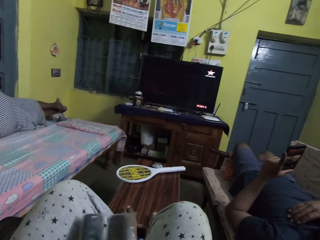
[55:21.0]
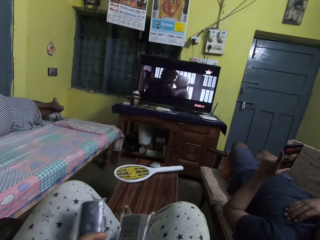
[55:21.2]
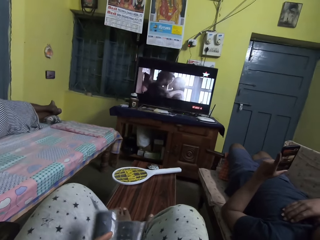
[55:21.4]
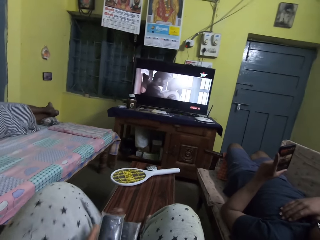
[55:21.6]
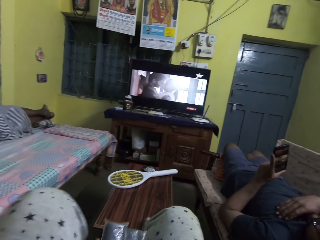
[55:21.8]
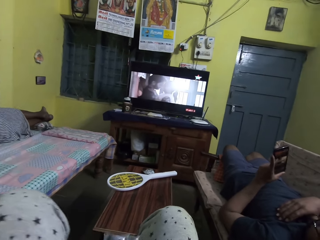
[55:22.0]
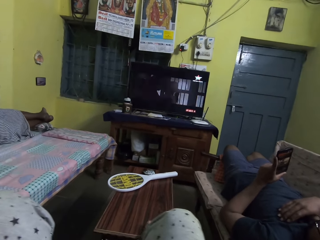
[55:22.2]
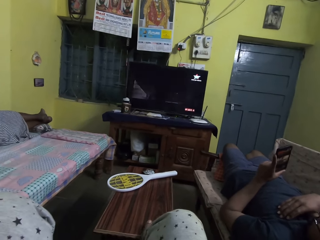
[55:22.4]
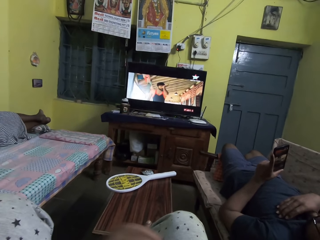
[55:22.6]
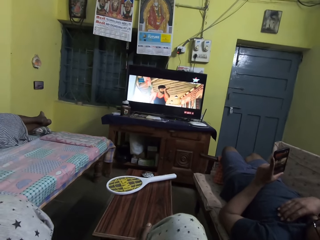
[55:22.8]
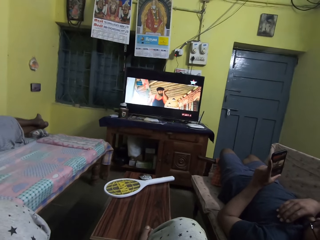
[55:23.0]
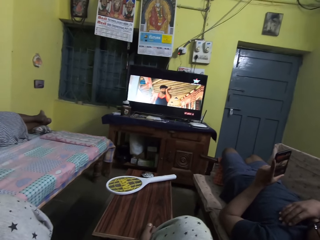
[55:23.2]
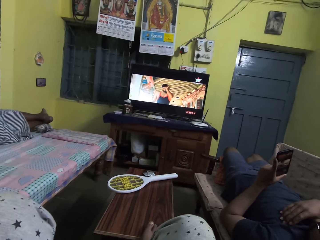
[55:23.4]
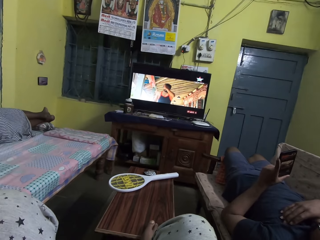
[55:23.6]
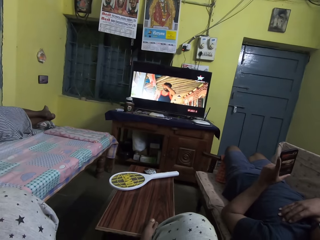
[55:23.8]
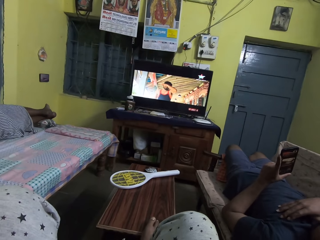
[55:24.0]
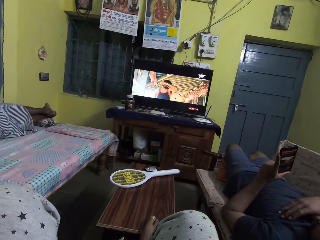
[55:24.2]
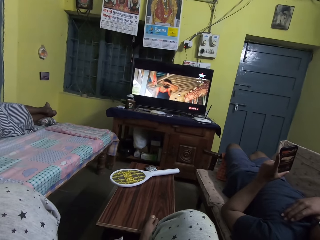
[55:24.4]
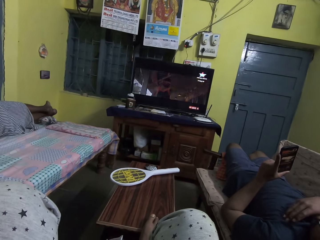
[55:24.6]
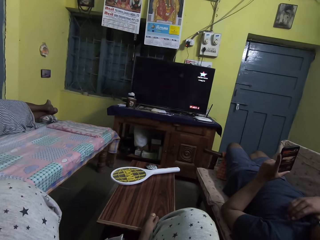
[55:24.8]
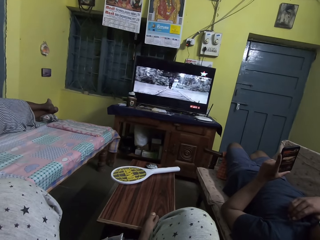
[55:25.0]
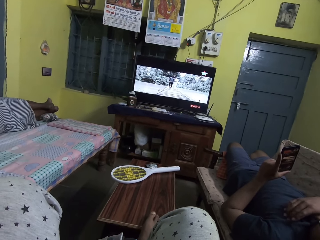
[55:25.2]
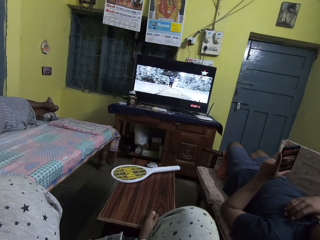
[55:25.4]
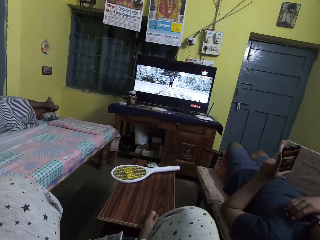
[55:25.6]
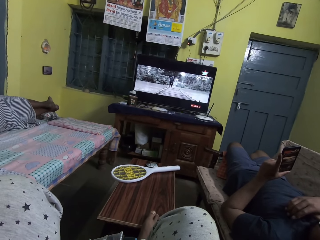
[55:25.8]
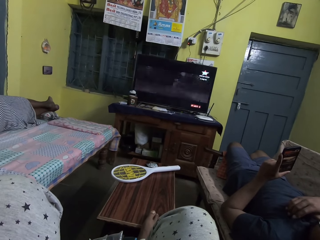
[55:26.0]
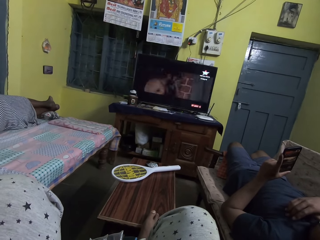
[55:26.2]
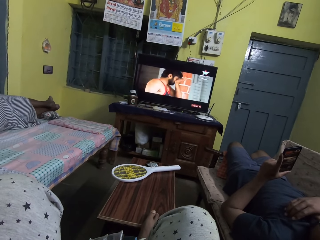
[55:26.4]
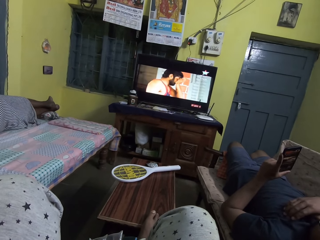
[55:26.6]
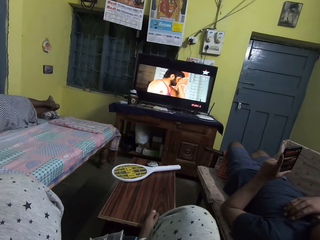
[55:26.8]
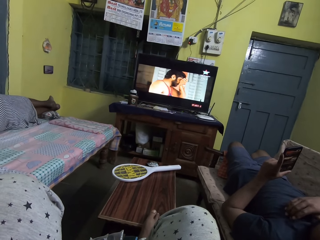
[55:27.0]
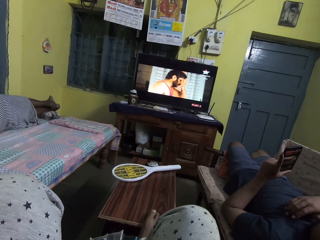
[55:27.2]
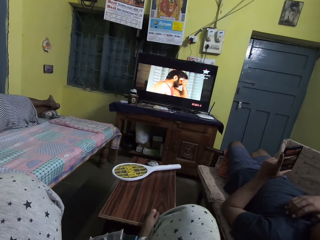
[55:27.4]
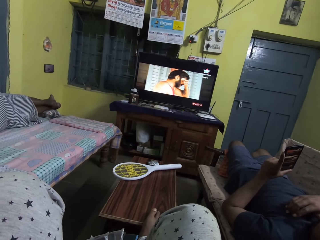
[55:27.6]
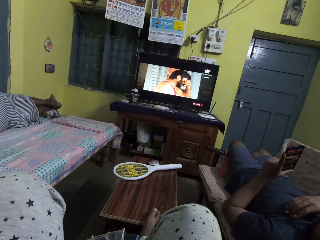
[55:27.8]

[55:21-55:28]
The camera wearer watches television.

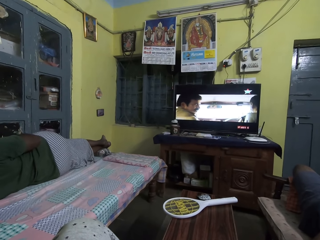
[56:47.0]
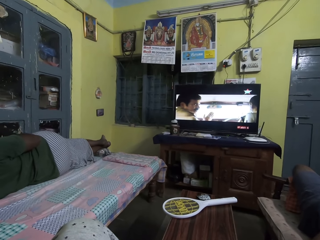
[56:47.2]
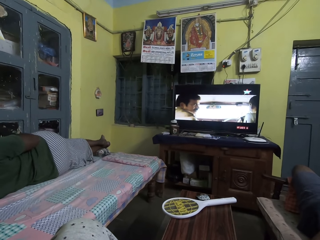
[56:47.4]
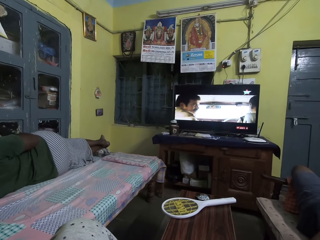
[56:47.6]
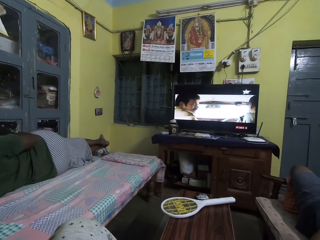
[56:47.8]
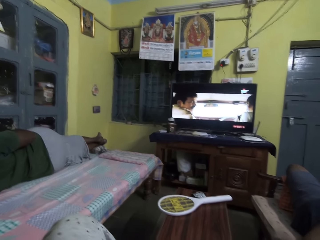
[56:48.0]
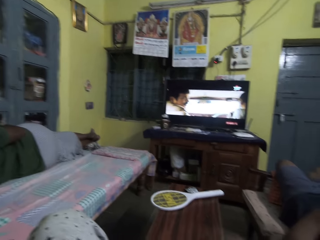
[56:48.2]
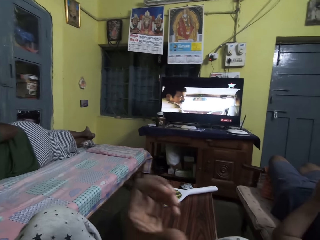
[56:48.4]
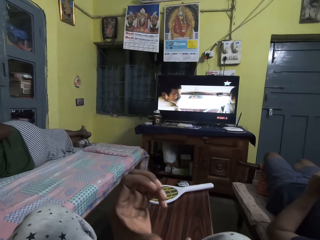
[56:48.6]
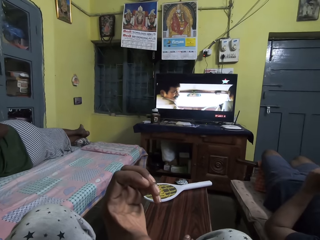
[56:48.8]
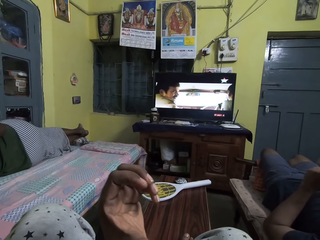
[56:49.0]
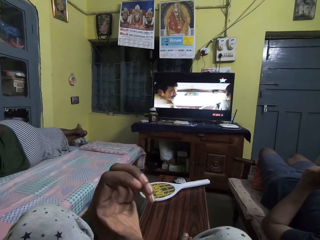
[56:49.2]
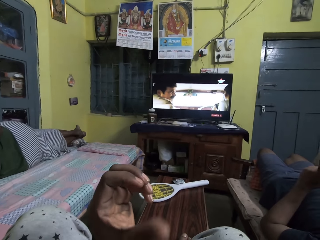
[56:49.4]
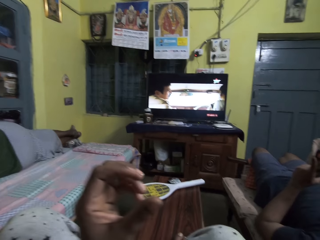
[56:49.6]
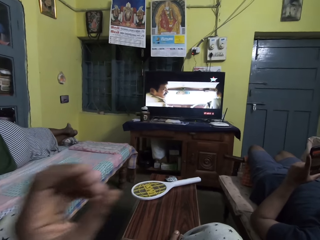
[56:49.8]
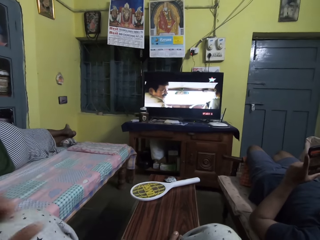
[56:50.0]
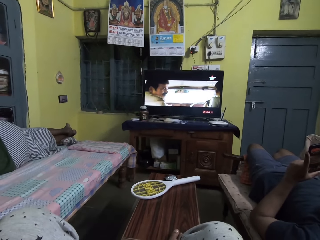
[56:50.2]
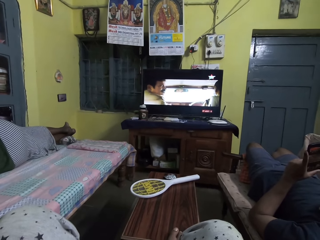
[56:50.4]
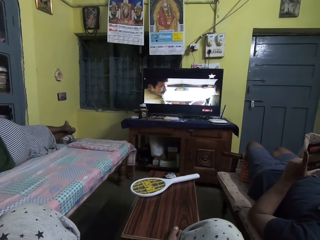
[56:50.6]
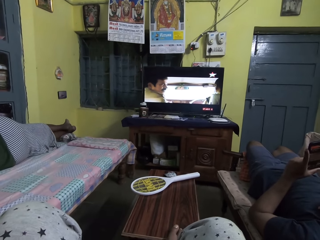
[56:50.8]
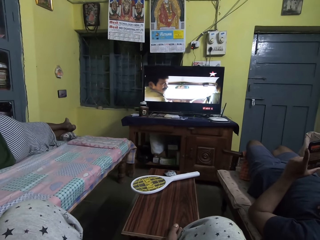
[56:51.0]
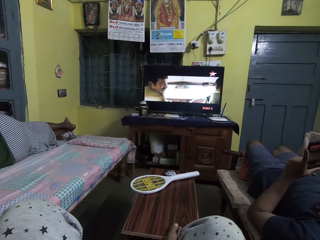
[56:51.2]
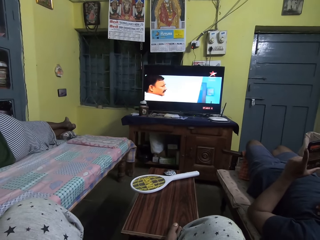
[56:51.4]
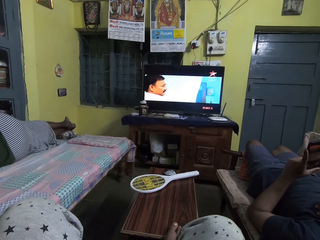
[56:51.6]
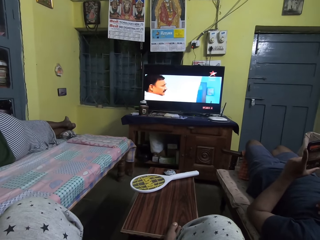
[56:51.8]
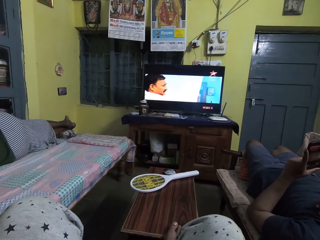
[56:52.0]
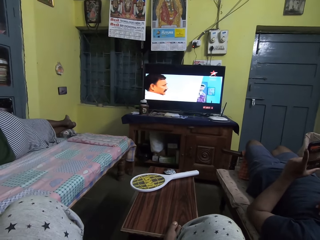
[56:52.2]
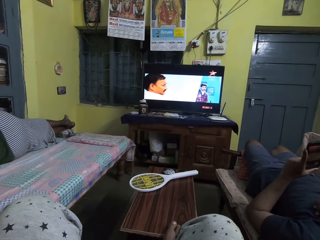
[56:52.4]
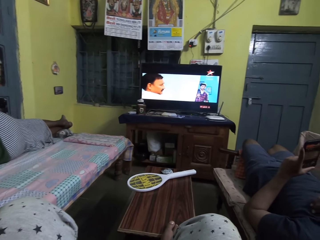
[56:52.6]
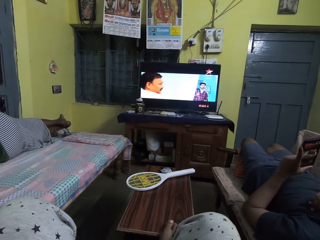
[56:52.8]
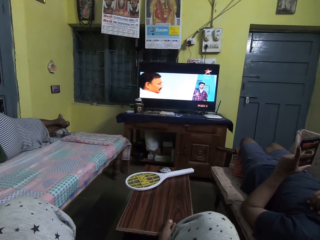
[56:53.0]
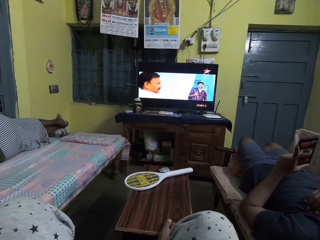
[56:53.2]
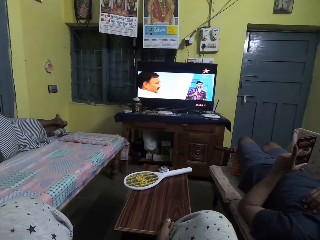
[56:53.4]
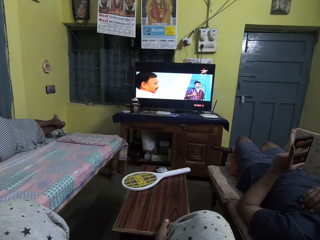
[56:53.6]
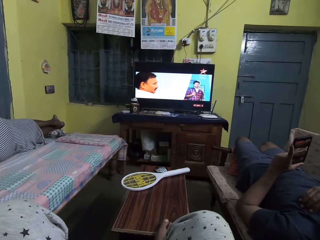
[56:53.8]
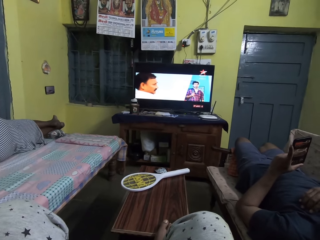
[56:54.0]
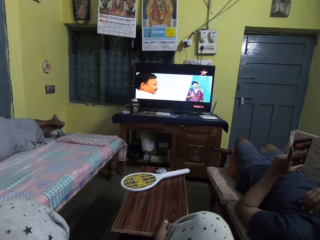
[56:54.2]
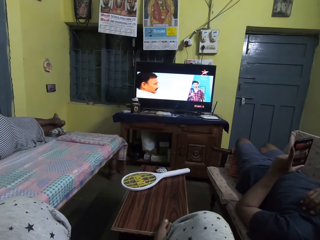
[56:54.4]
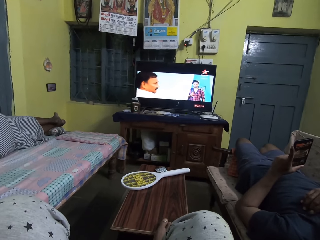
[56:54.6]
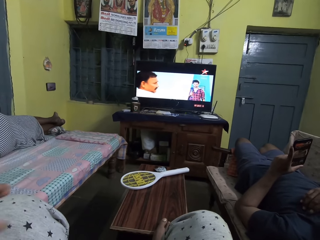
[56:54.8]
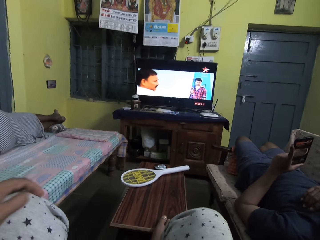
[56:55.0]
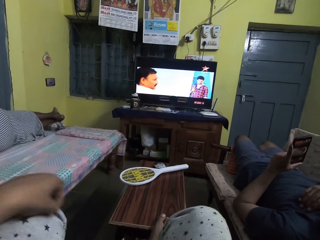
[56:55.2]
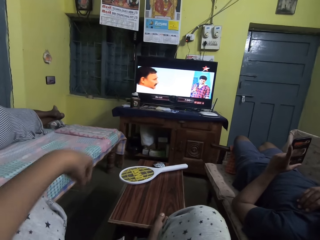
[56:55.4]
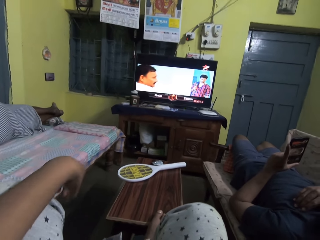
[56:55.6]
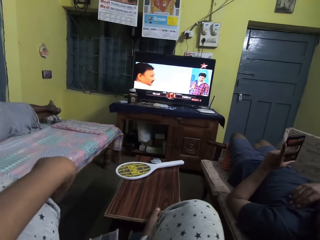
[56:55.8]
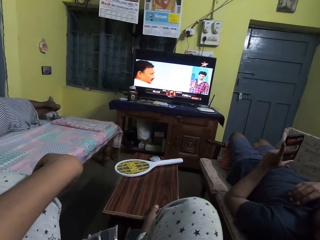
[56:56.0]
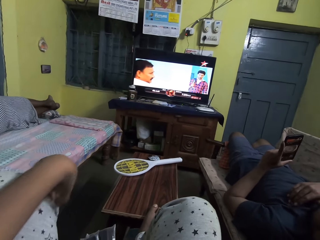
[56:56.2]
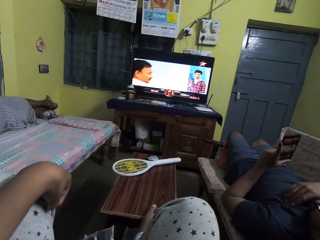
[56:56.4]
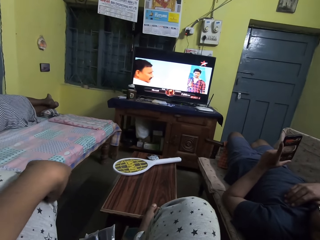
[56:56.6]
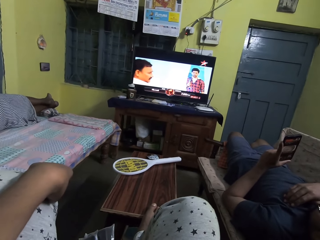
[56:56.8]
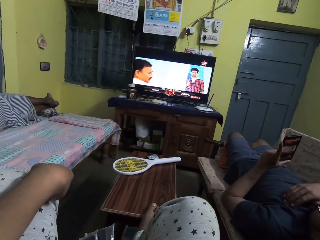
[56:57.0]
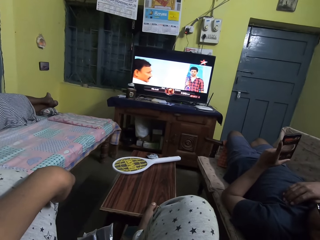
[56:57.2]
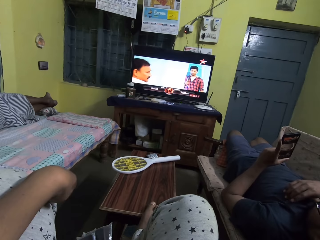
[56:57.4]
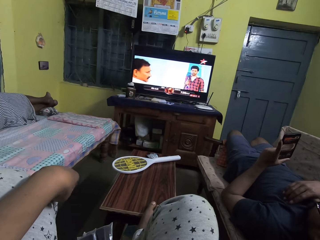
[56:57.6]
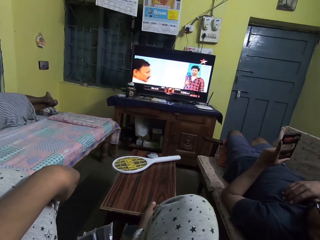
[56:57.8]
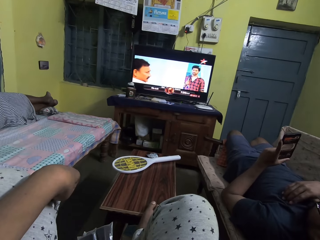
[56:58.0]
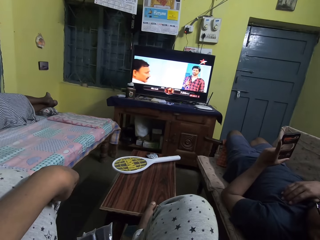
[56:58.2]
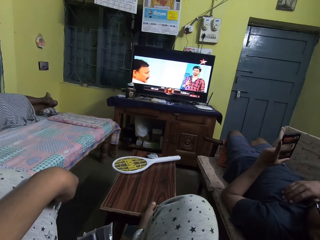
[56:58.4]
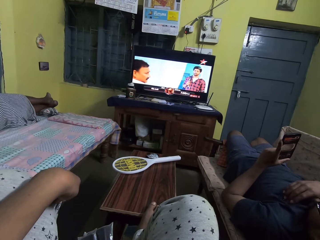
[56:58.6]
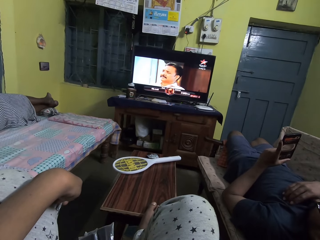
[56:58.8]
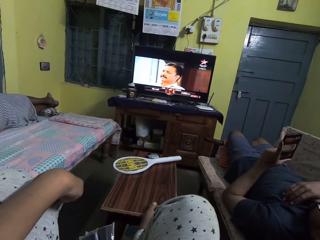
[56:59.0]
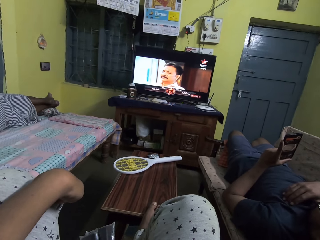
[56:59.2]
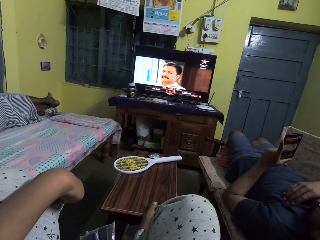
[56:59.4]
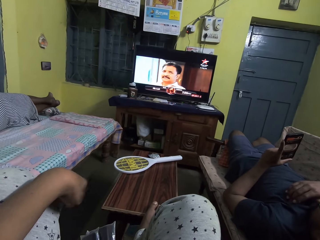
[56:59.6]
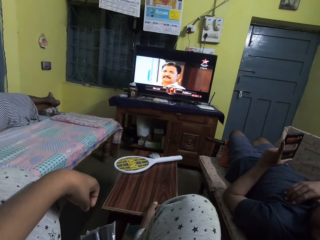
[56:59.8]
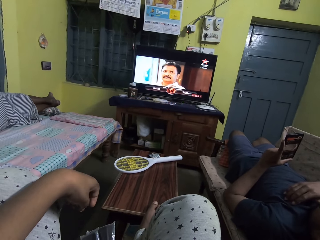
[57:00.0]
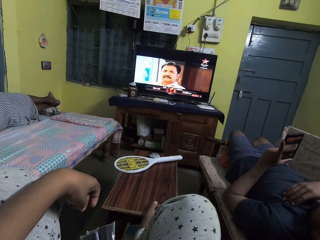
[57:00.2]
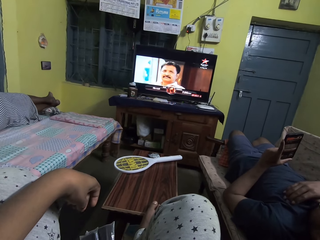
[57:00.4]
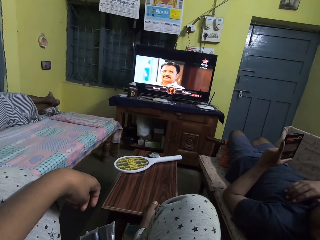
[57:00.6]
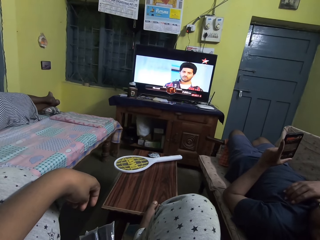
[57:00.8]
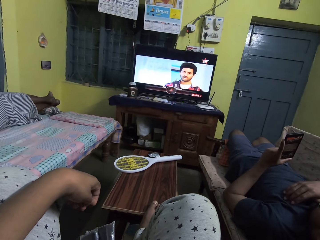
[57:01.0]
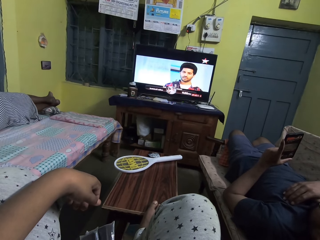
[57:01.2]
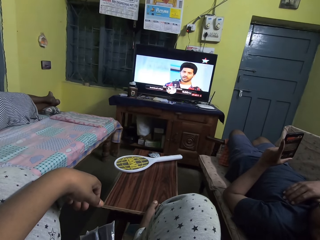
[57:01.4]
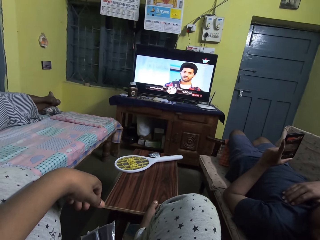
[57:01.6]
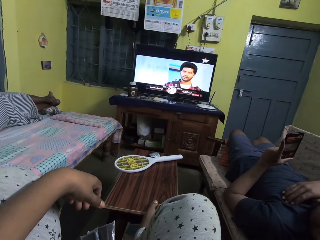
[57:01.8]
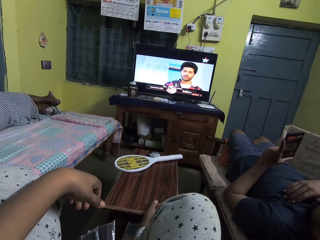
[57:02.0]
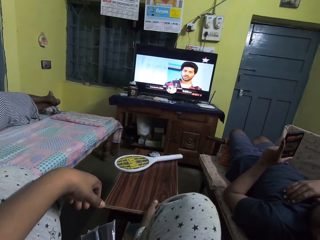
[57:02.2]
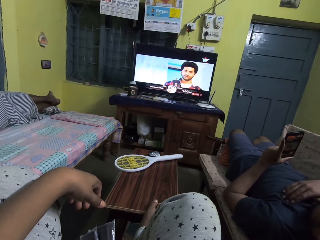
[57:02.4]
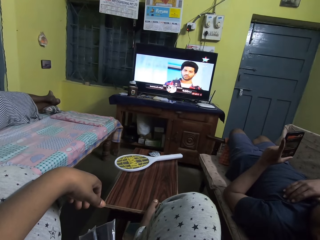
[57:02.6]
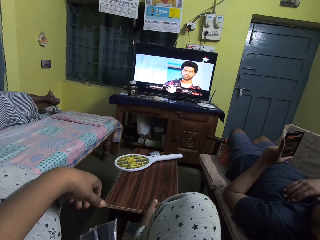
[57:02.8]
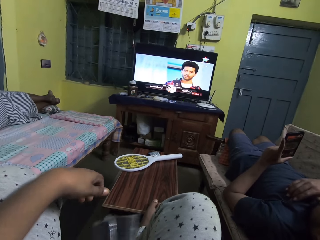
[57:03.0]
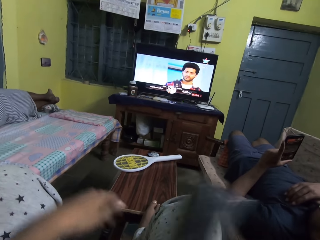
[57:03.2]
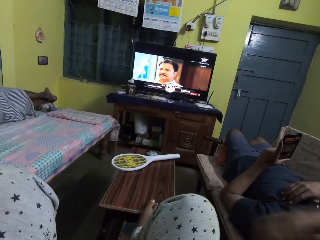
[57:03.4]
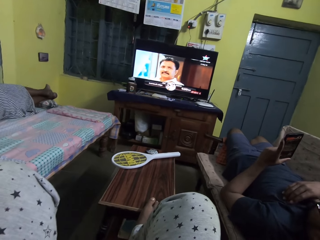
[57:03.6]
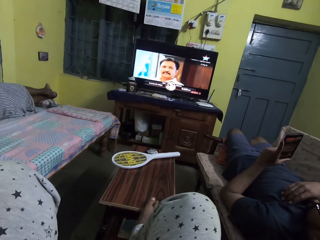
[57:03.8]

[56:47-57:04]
The camera wearer lifts her left hand up.
